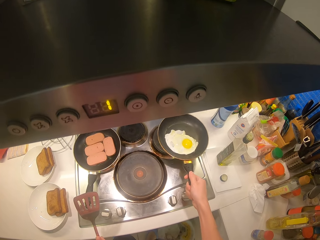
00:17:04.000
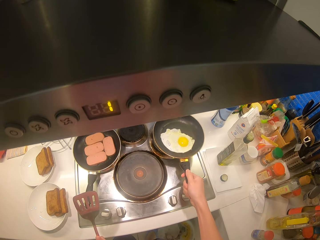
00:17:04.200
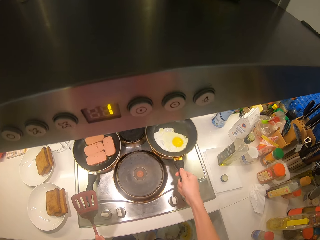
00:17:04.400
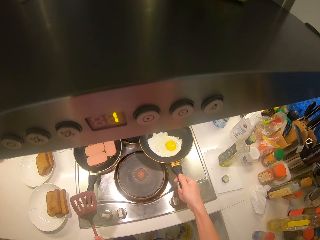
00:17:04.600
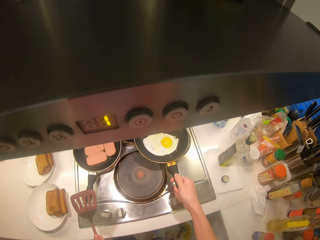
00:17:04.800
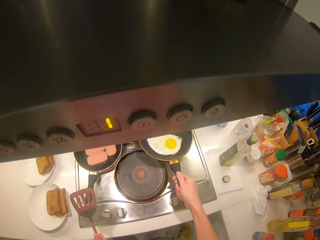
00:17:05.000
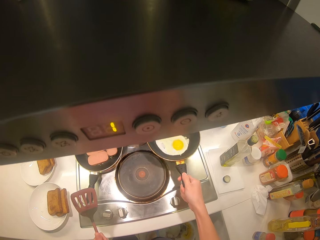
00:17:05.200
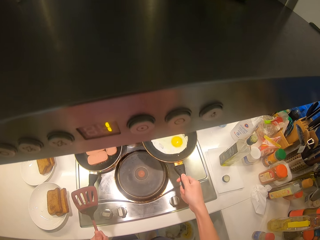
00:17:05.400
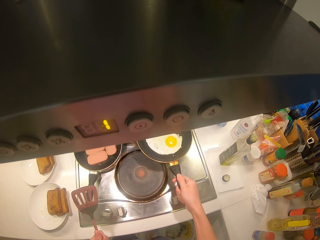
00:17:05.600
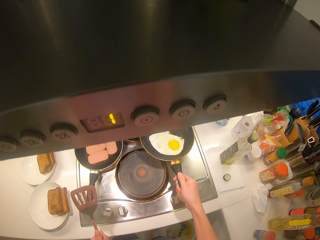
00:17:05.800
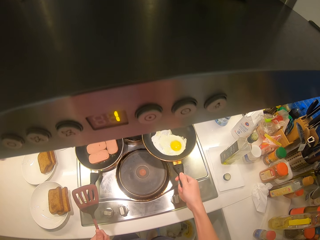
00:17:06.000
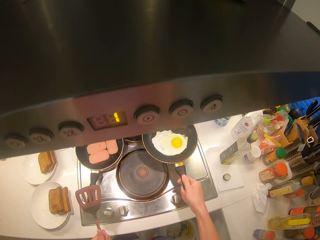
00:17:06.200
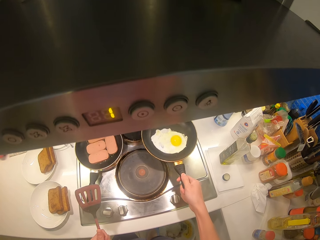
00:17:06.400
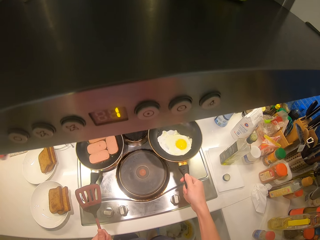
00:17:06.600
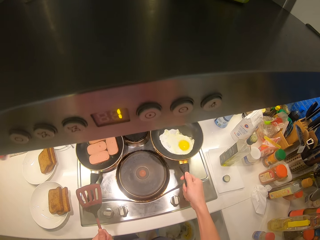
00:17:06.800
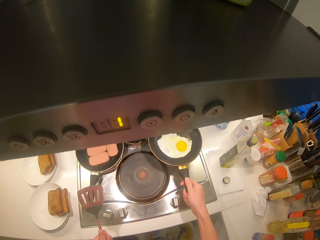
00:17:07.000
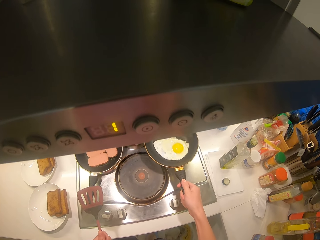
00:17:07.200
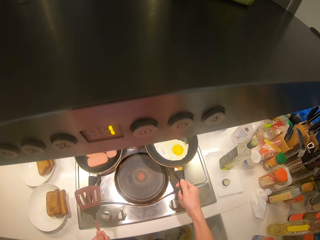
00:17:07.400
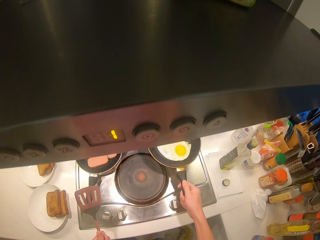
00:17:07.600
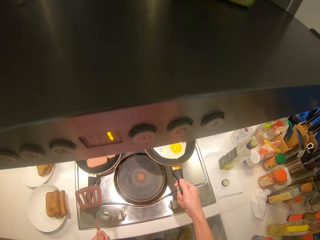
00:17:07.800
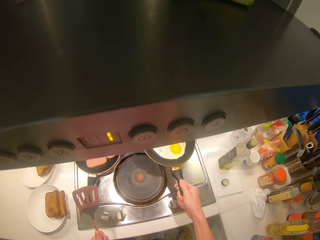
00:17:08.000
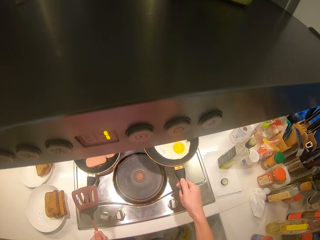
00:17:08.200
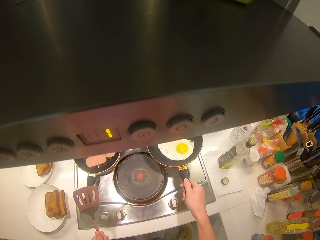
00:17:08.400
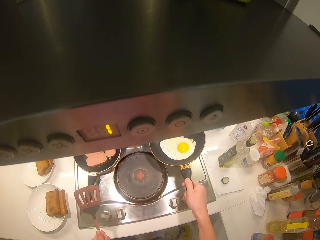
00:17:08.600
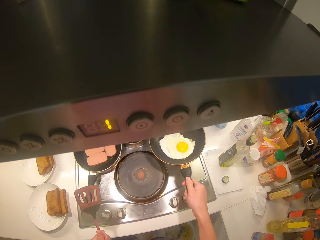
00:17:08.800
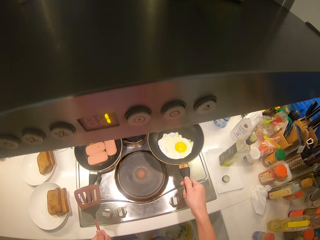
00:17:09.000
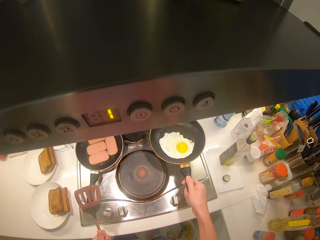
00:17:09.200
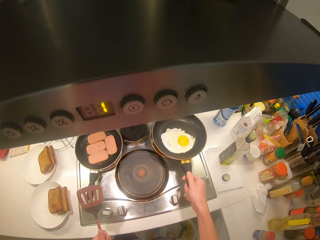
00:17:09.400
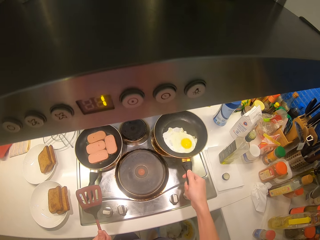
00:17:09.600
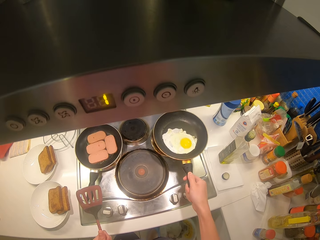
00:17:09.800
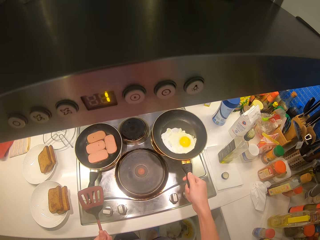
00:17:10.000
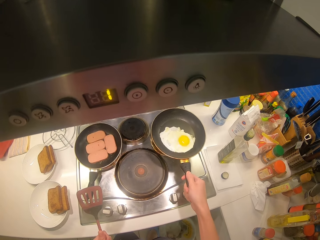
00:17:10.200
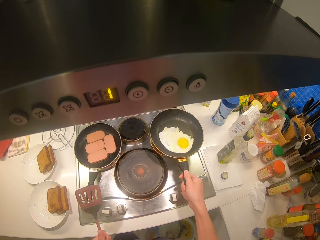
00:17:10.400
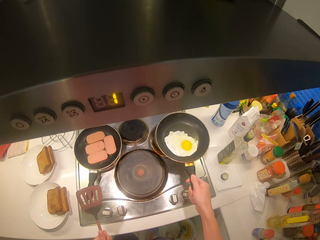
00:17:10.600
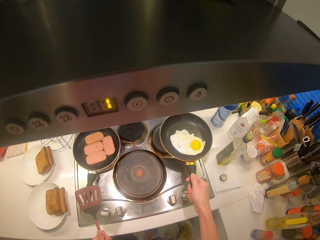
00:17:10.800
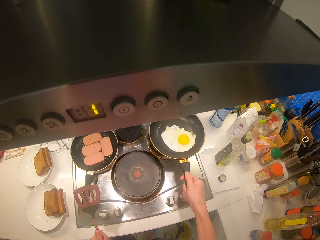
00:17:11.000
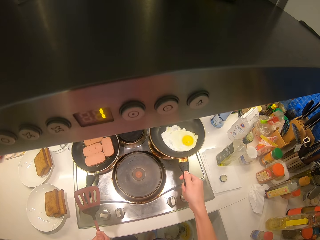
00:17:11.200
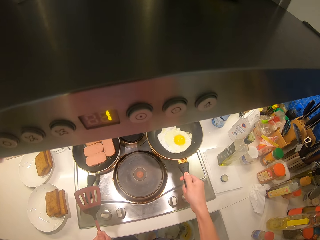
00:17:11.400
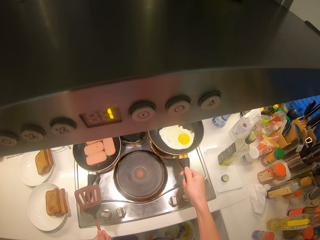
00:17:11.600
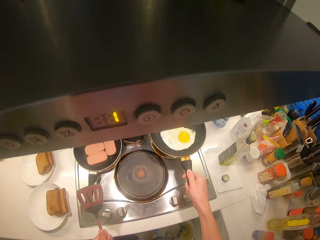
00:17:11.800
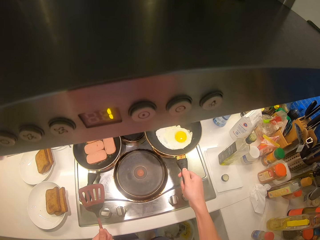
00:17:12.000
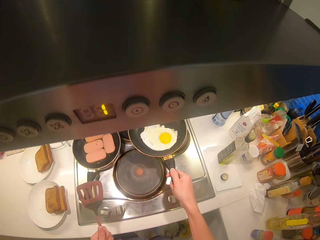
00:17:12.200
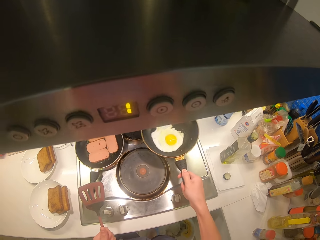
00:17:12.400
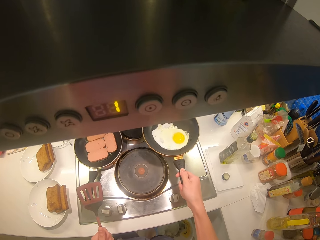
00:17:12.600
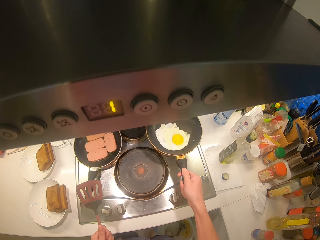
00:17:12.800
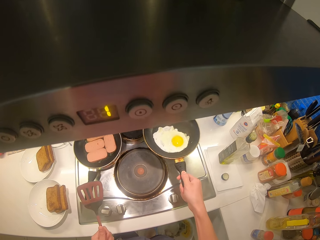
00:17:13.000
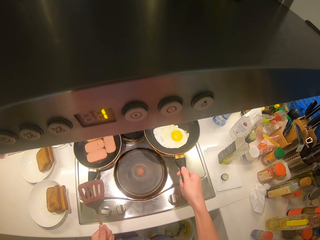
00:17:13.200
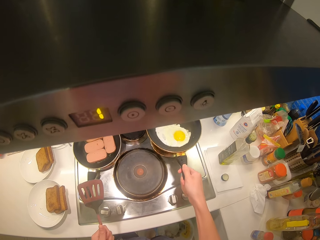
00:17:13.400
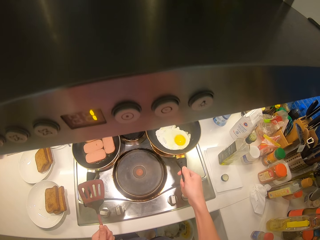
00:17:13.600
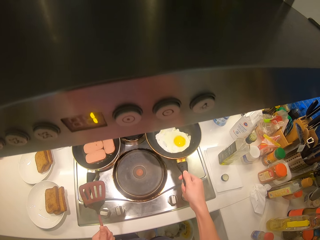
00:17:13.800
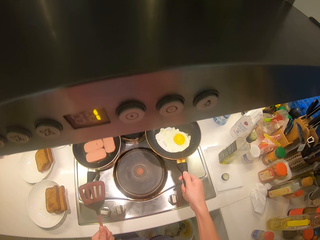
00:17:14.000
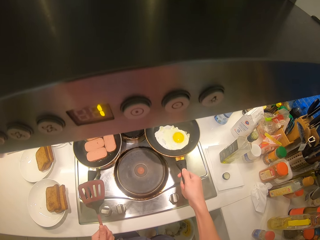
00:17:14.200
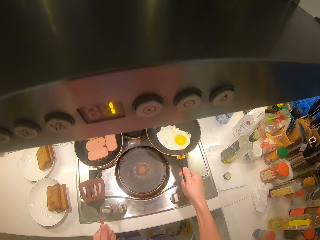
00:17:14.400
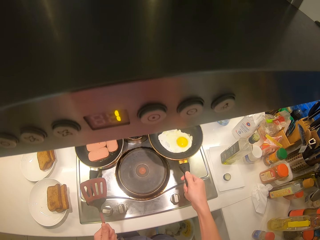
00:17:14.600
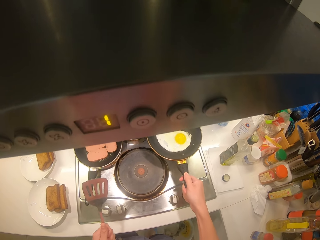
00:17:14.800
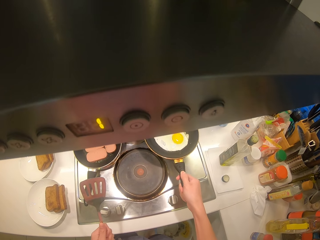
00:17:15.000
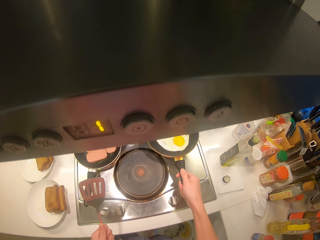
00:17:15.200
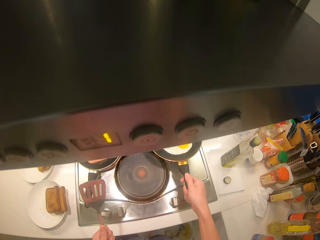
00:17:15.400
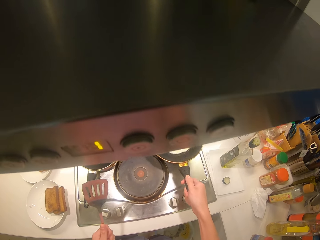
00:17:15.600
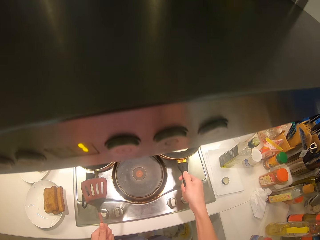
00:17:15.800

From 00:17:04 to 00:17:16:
The camera wearer fries the egg.

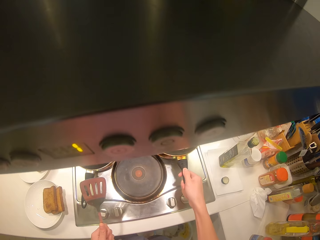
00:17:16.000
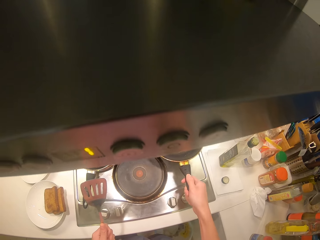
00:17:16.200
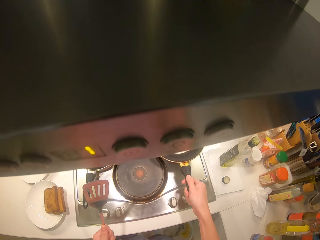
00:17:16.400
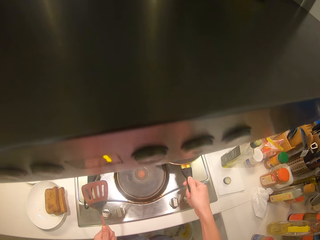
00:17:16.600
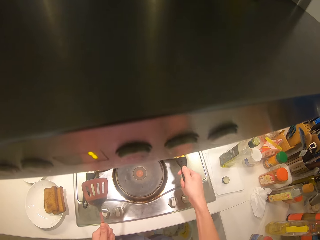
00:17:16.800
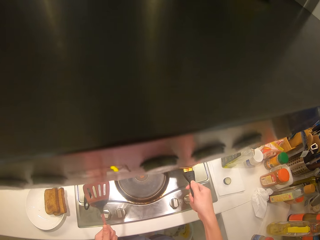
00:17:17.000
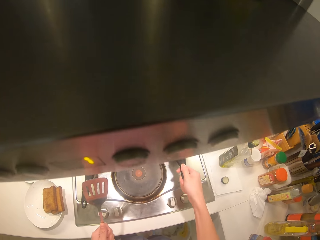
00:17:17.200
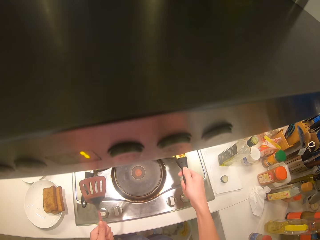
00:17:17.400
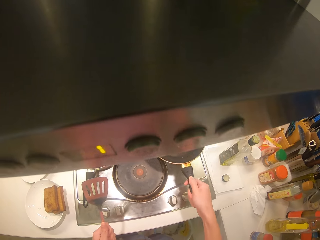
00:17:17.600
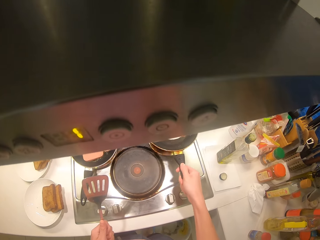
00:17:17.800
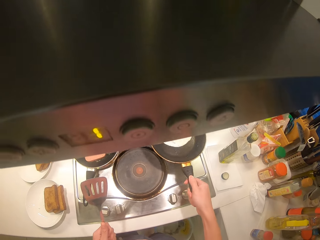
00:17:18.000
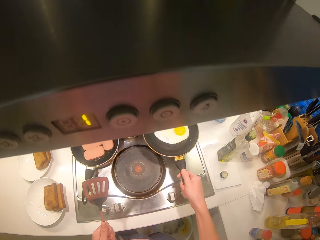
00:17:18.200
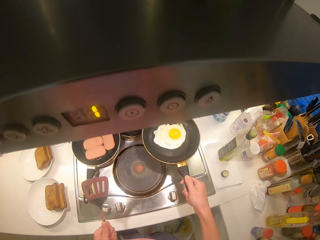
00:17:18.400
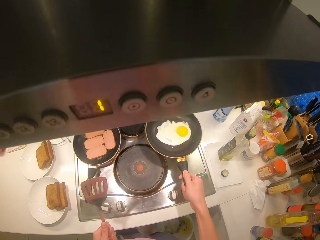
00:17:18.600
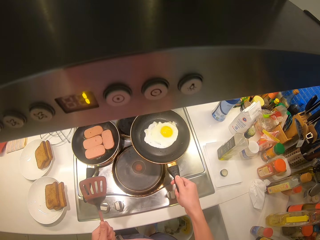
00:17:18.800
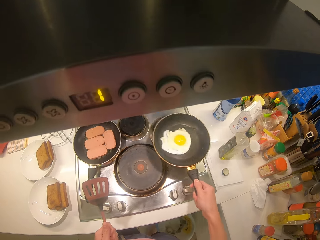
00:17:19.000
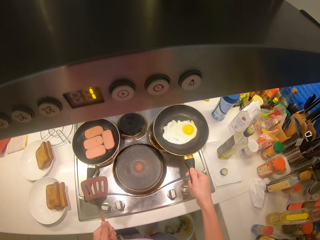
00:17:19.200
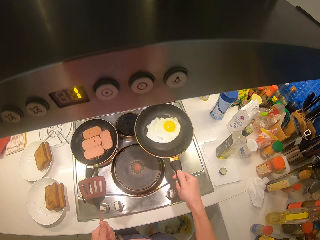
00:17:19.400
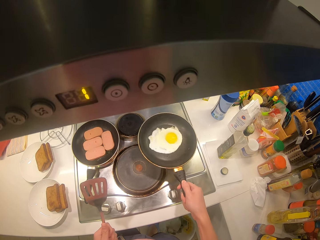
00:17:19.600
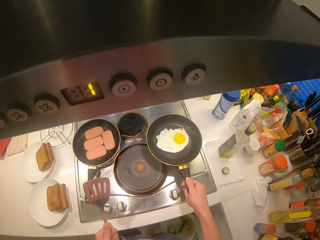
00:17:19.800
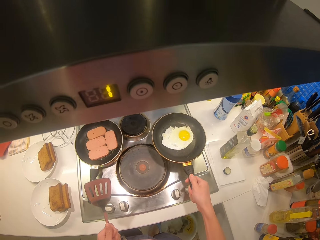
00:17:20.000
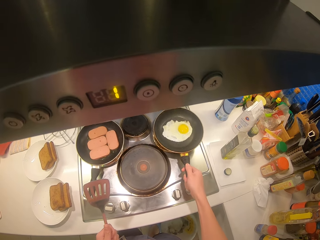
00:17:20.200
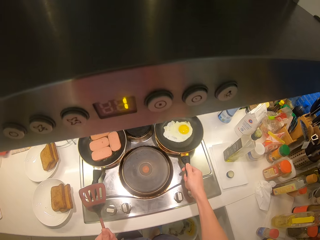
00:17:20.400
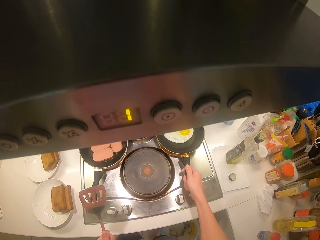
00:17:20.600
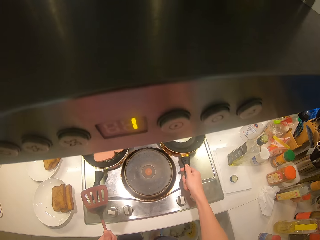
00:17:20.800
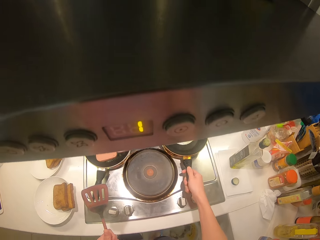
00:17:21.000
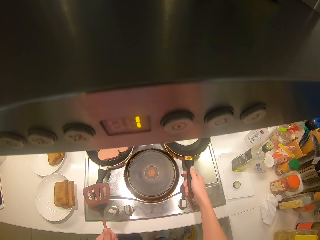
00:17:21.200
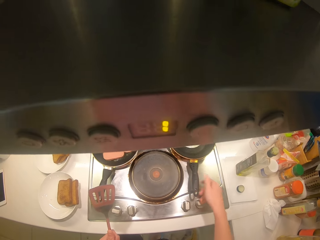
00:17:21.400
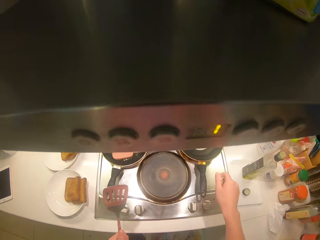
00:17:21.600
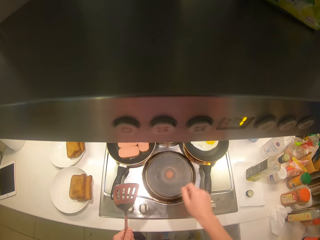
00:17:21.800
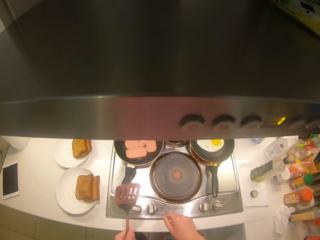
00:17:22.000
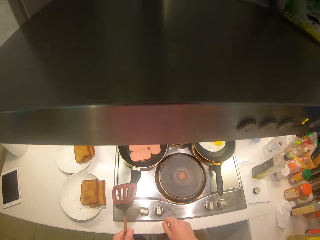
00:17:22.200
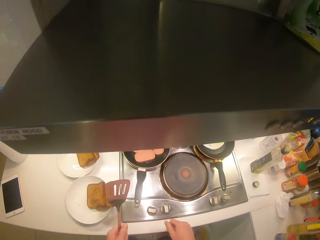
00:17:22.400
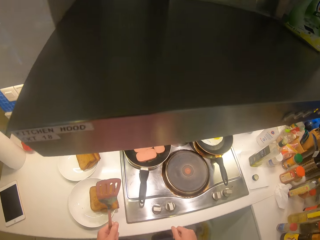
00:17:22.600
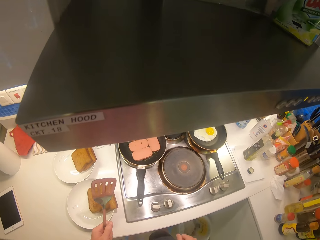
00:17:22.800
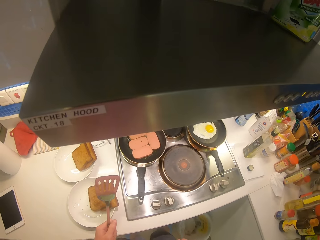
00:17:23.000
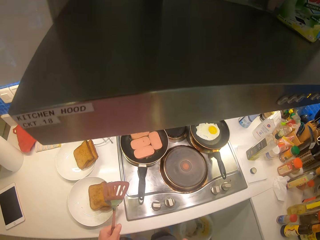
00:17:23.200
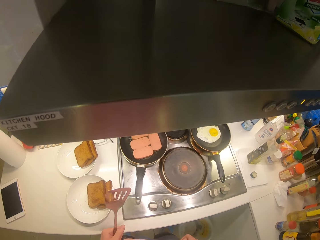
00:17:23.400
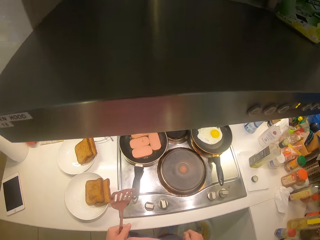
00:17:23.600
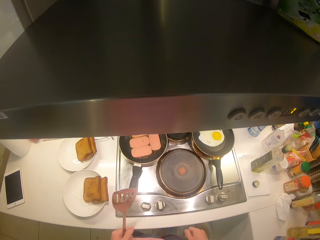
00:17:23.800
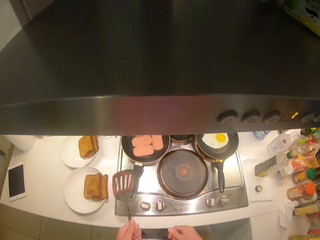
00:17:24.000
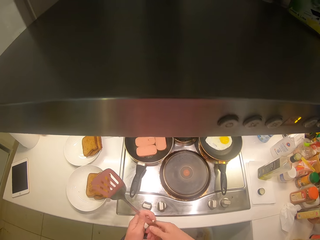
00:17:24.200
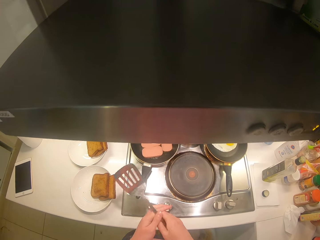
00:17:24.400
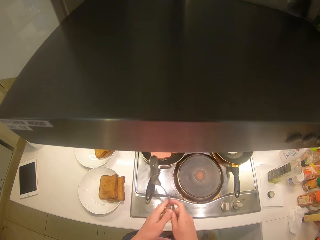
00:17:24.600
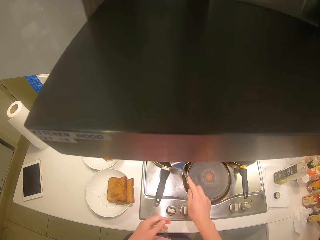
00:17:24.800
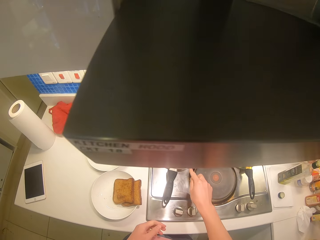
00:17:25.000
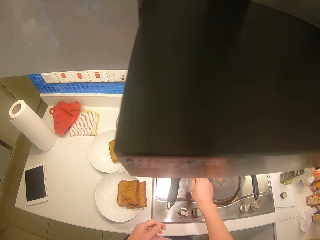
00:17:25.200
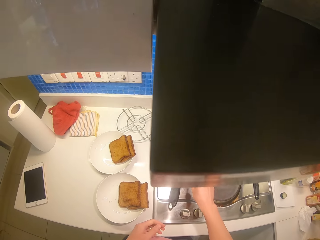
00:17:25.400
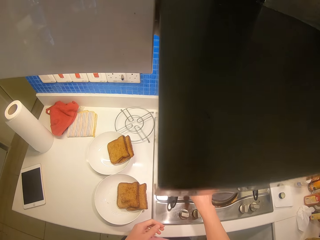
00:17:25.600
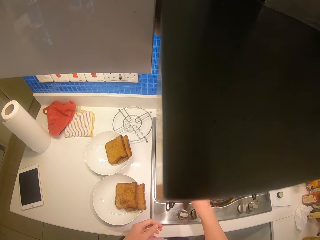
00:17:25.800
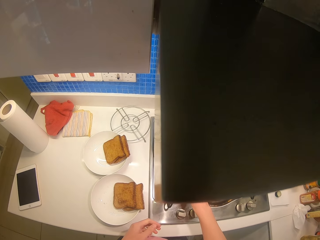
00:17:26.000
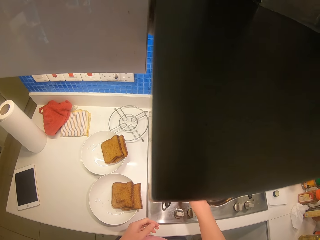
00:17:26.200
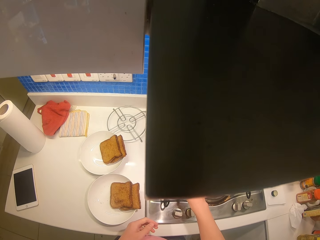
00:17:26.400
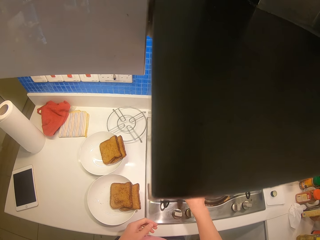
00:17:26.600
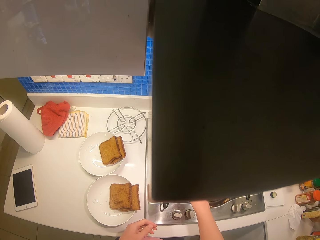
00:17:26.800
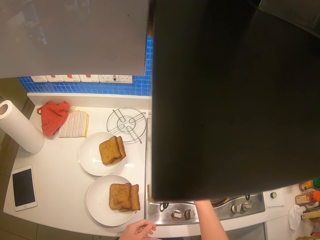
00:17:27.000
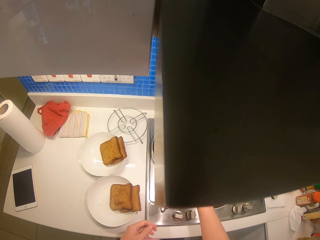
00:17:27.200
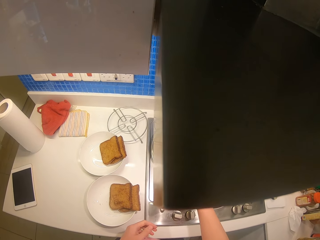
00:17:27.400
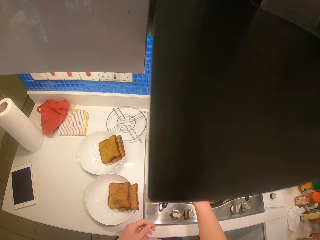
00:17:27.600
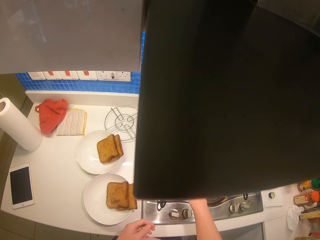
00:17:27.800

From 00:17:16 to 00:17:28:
The camera wearer fries the egg. They turn something with the turner spatula.
